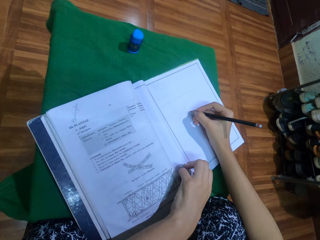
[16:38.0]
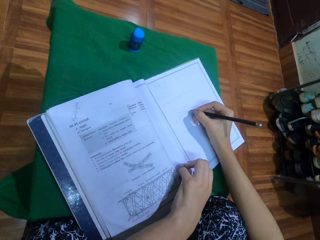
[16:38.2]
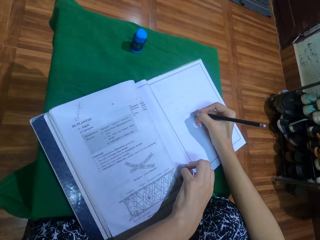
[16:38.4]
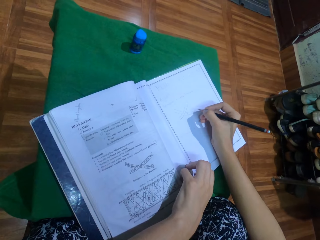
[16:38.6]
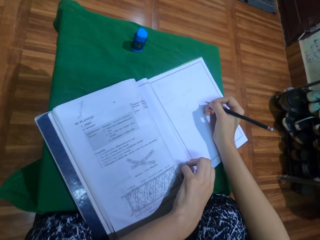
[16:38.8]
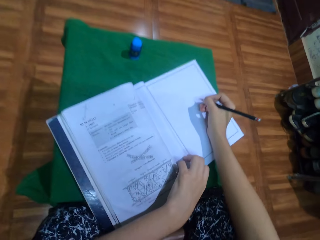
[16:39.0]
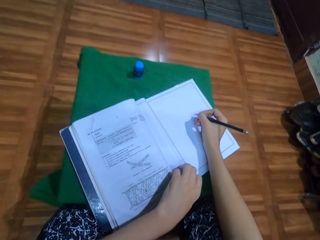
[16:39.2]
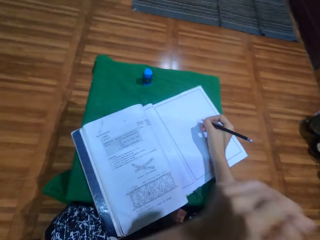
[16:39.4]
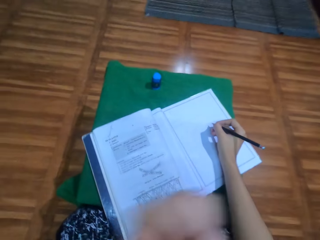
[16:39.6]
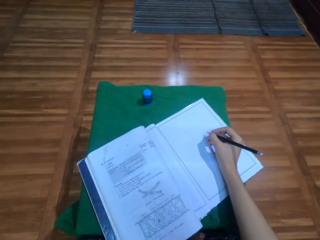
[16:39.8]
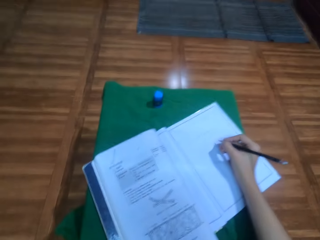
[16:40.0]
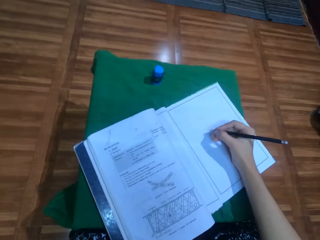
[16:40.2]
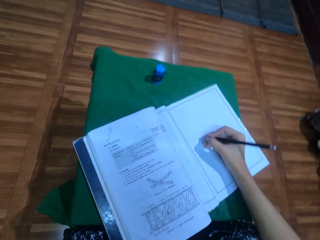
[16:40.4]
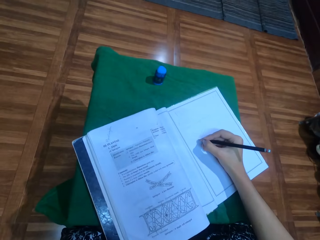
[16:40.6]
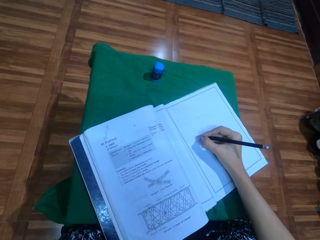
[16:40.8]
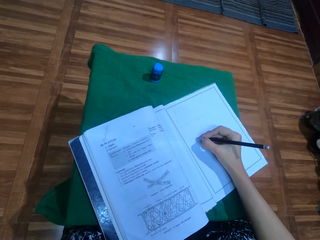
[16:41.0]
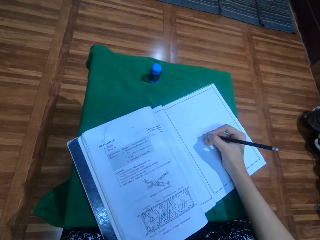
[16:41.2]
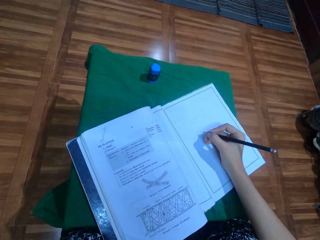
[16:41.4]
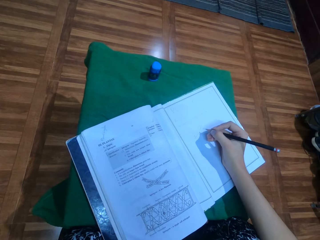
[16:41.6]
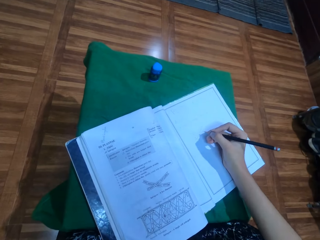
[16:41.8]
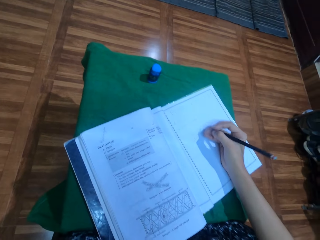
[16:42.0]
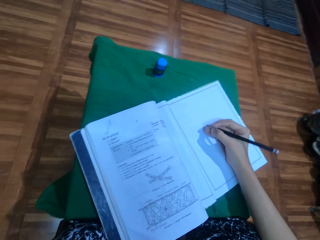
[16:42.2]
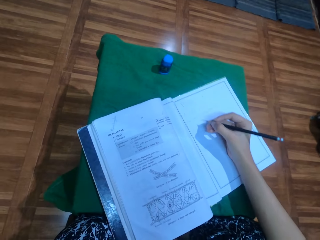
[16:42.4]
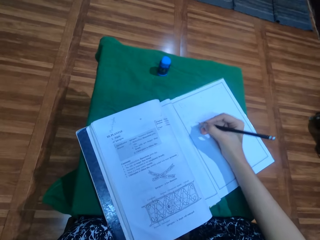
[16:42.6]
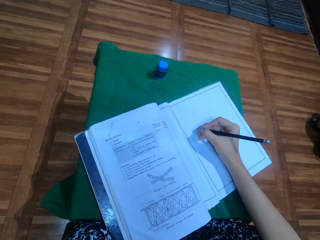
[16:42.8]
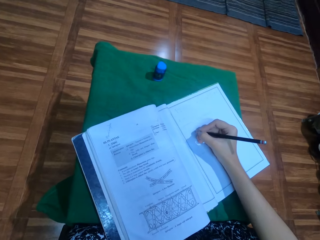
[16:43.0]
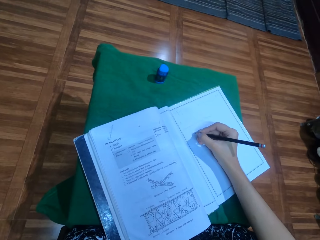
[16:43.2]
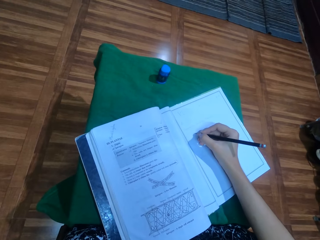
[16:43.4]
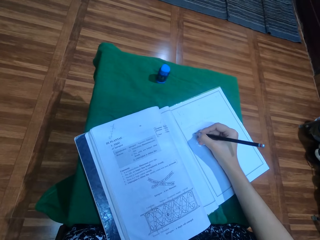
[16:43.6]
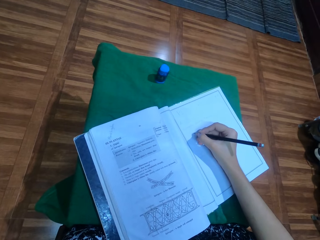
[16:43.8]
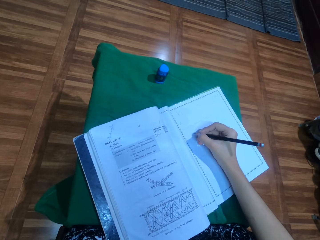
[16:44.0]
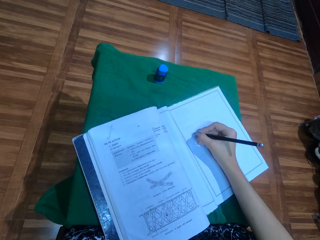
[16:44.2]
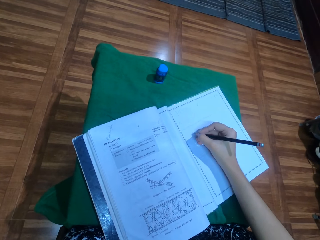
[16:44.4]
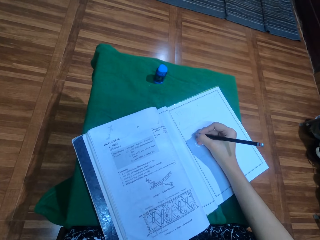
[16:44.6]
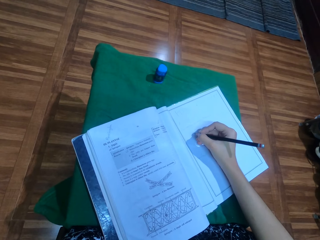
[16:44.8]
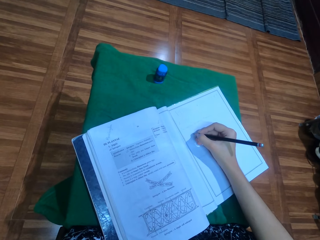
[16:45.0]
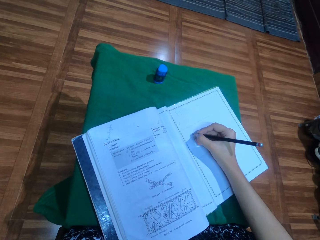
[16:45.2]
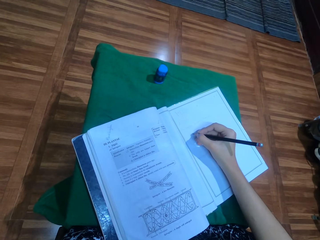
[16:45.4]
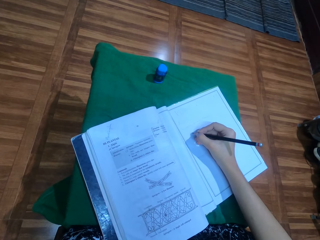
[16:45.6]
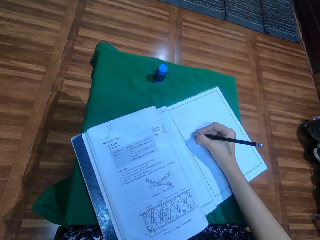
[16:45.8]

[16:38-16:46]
The camera wearer raises his left hand.

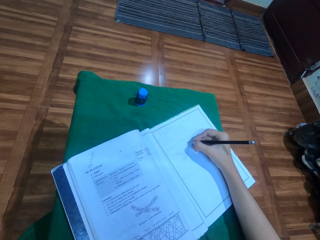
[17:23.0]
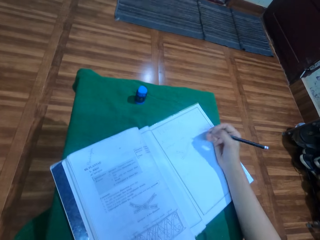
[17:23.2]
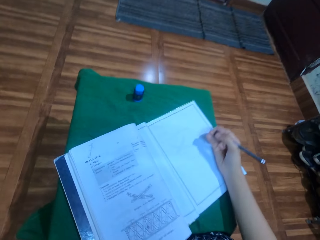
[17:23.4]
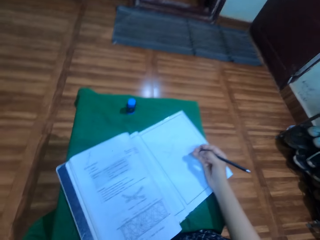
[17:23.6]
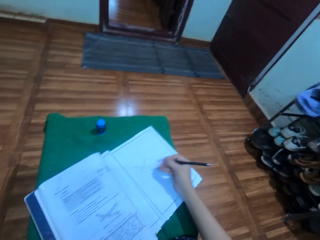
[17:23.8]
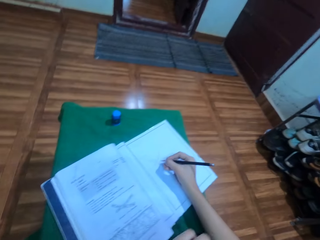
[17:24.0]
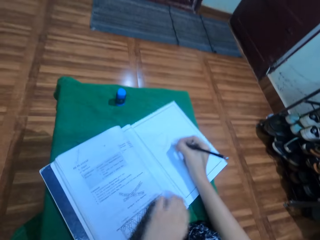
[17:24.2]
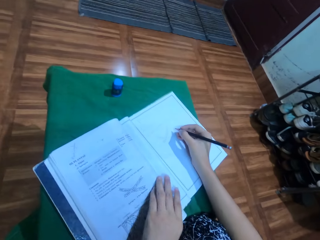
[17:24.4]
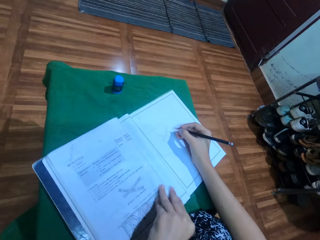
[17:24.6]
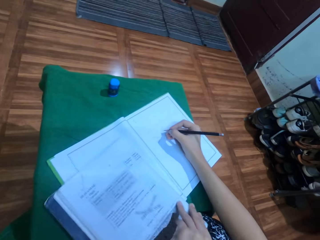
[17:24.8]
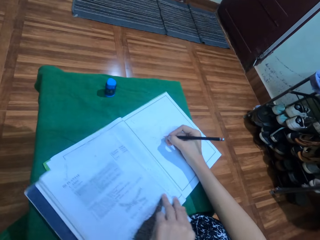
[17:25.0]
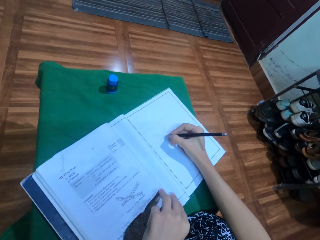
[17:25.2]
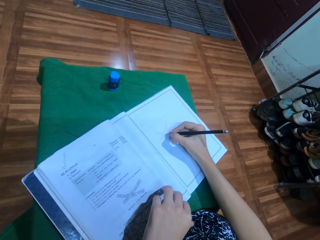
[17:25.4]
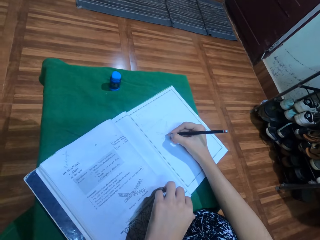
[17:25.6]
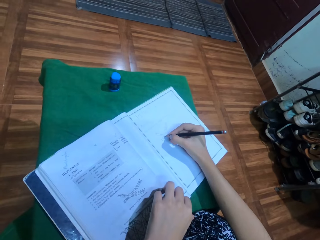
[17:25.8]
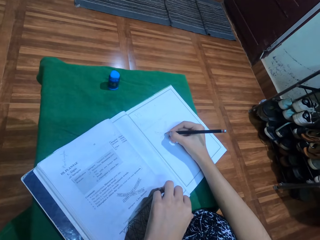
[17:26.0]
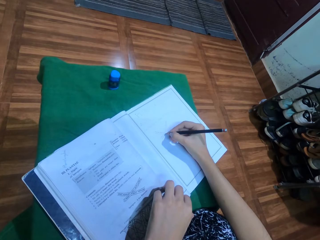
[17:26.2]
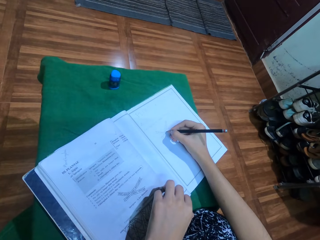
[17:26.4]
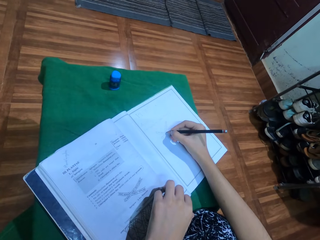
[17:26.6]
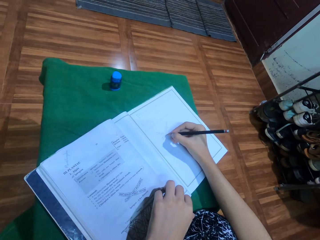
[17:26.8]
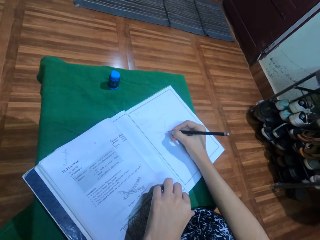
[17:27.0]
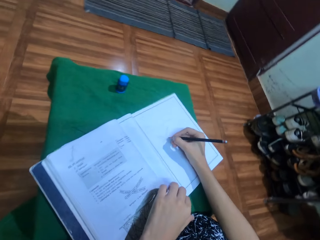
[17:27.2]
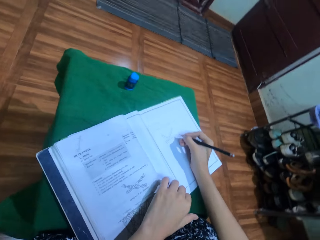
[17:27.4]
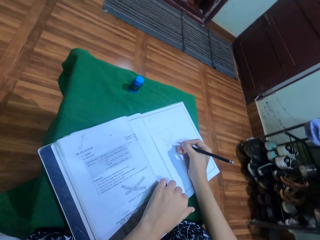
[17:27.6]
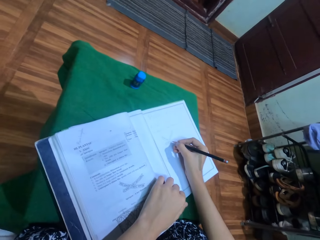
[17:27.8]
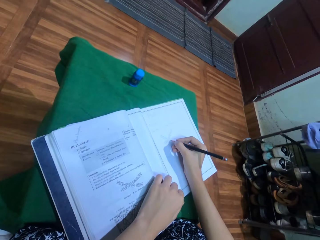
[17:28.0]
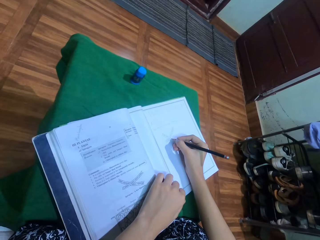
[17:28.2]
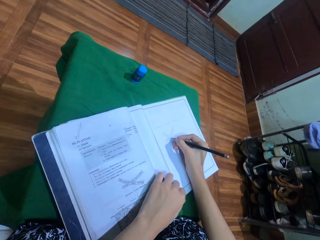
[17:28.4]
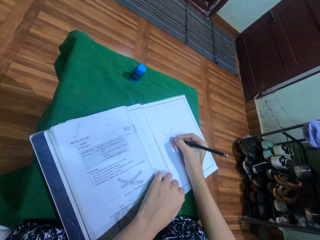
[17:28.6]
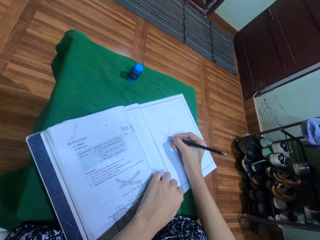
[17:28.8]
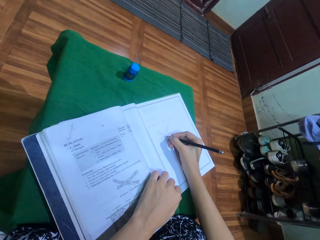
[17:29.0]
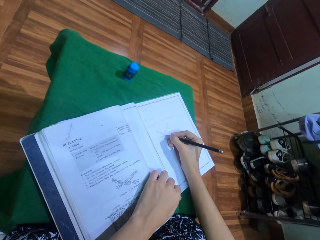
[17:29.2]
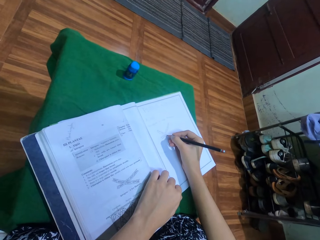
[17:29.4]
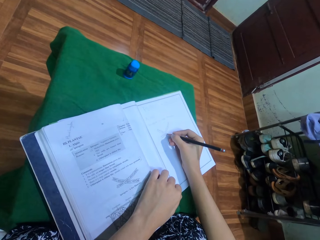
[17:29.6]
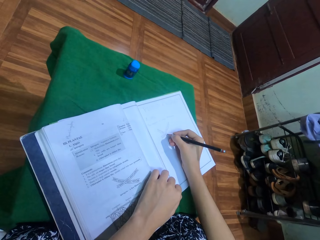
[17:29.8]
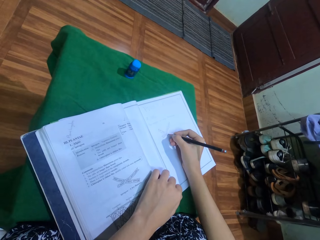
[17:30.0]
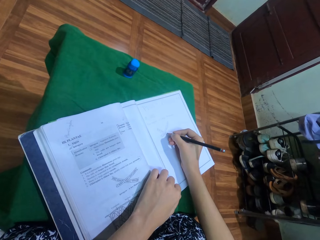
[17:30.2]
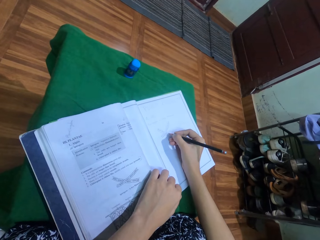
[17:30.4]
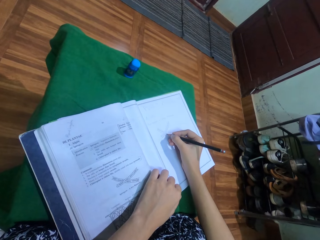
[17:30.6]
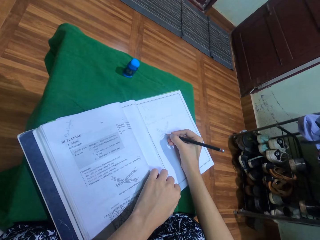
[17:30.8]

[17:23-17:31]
The camera wearer adjusts a book on a stool. She puts her left hand on the book.
